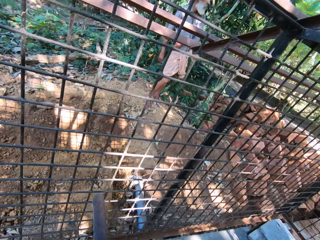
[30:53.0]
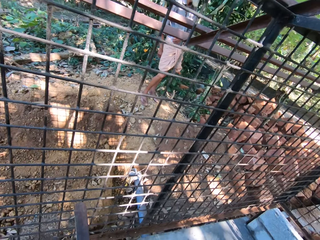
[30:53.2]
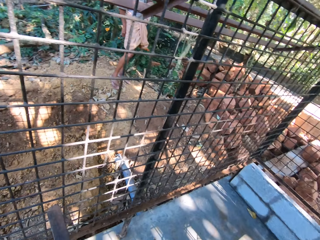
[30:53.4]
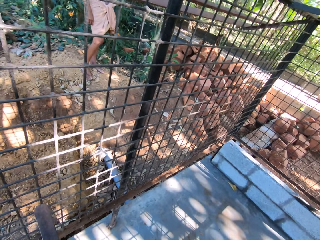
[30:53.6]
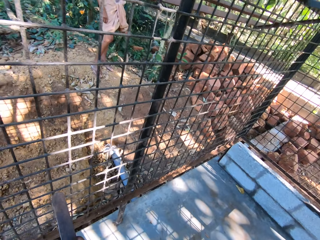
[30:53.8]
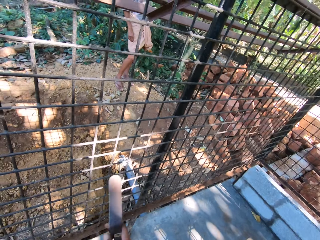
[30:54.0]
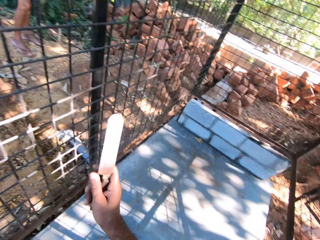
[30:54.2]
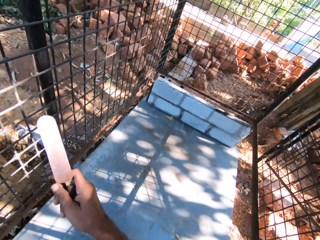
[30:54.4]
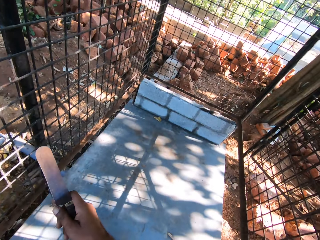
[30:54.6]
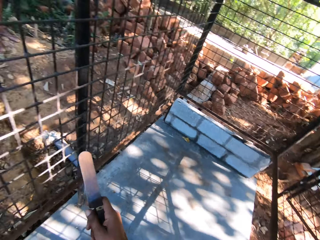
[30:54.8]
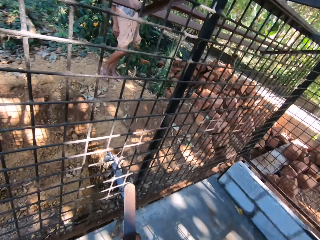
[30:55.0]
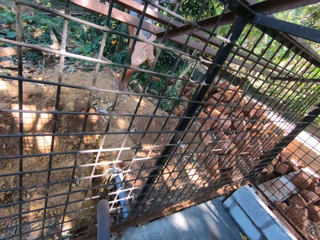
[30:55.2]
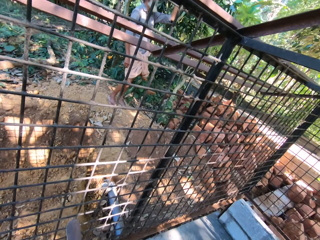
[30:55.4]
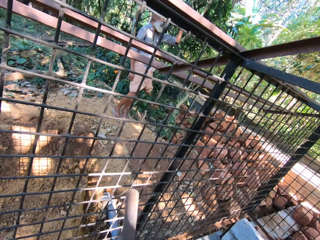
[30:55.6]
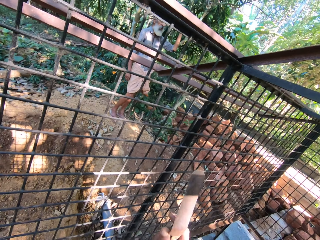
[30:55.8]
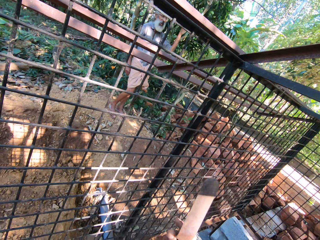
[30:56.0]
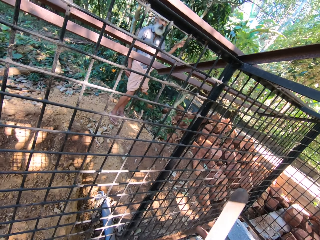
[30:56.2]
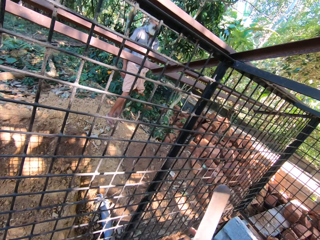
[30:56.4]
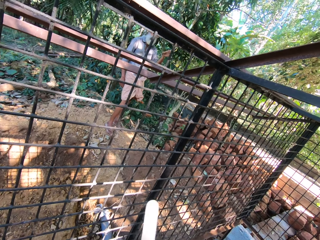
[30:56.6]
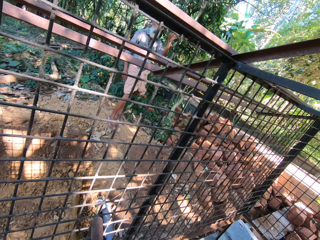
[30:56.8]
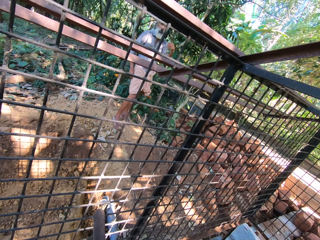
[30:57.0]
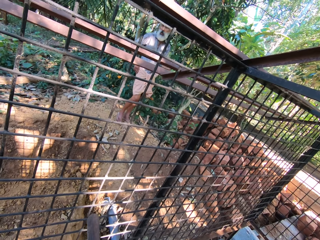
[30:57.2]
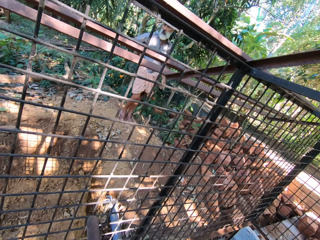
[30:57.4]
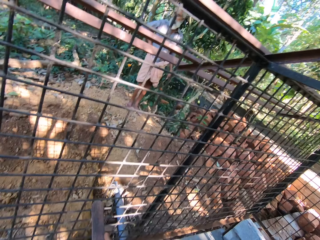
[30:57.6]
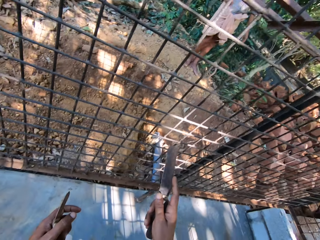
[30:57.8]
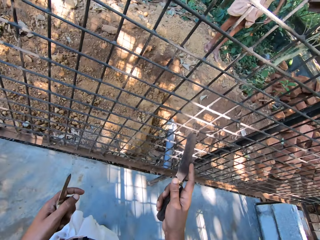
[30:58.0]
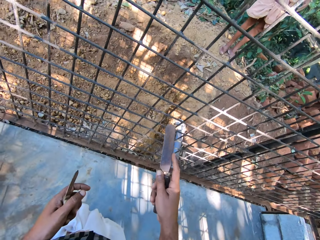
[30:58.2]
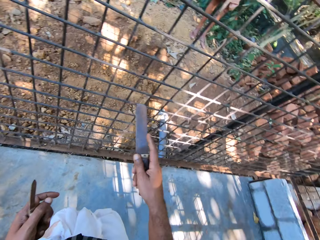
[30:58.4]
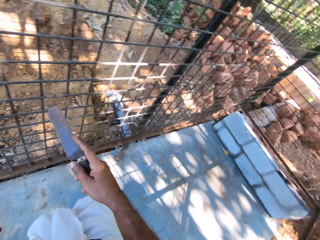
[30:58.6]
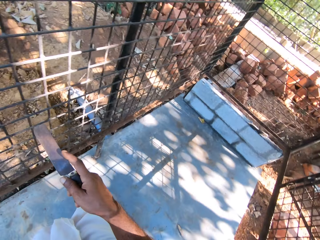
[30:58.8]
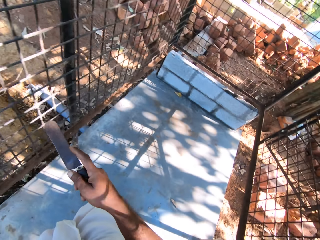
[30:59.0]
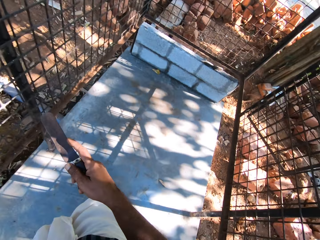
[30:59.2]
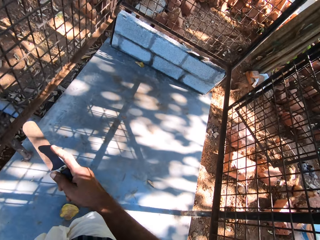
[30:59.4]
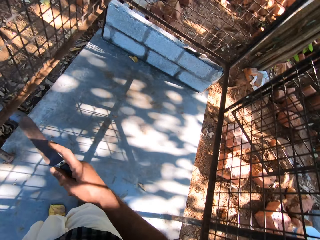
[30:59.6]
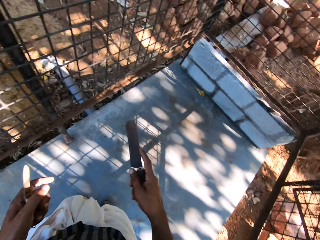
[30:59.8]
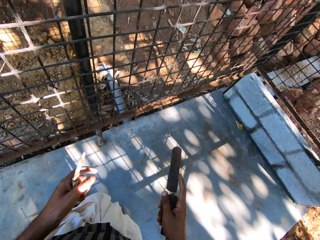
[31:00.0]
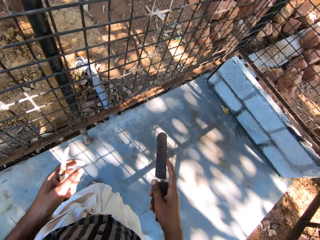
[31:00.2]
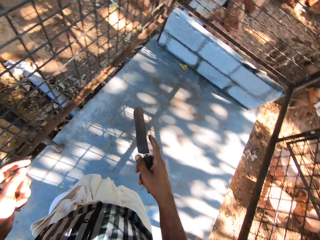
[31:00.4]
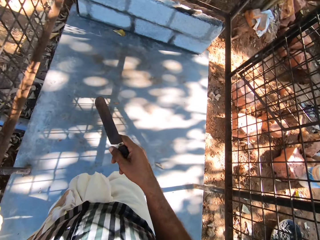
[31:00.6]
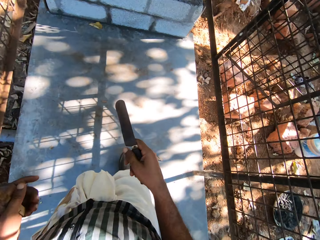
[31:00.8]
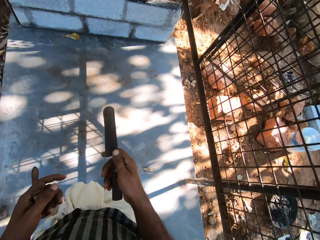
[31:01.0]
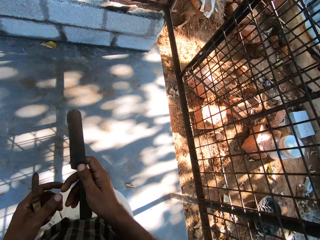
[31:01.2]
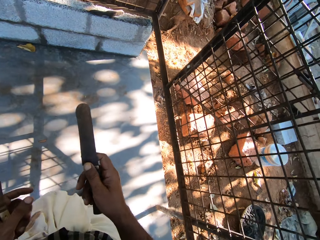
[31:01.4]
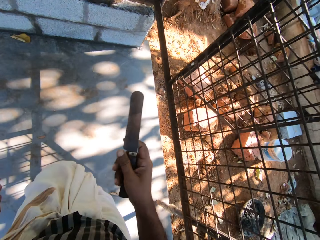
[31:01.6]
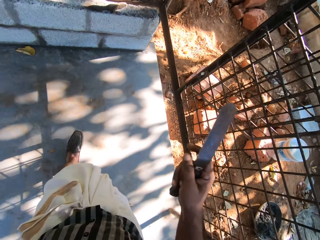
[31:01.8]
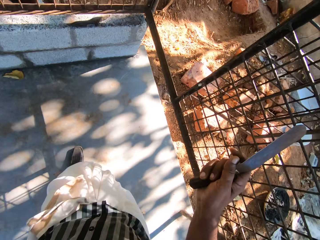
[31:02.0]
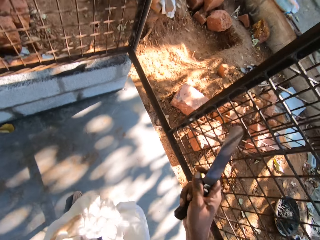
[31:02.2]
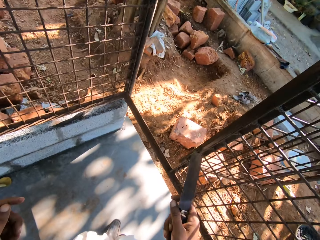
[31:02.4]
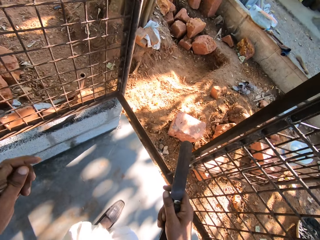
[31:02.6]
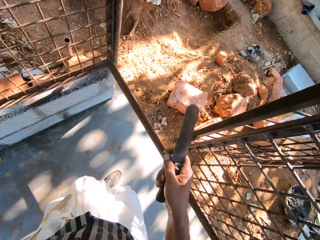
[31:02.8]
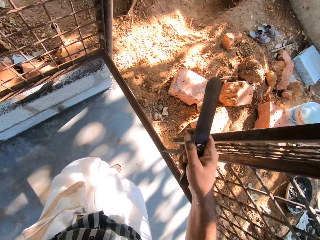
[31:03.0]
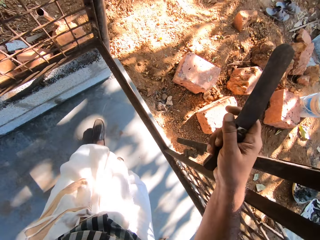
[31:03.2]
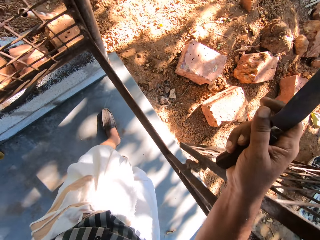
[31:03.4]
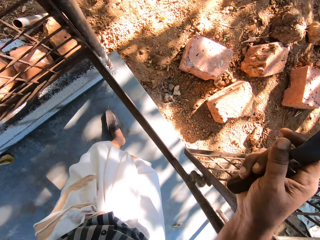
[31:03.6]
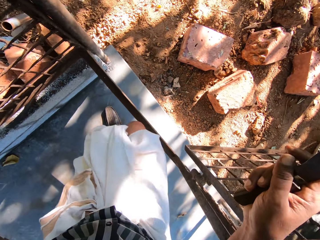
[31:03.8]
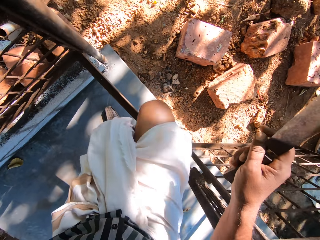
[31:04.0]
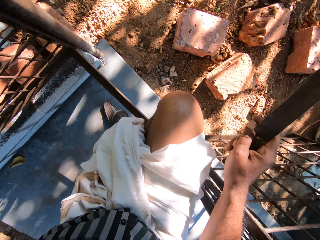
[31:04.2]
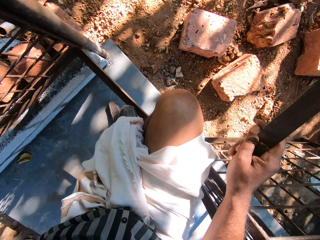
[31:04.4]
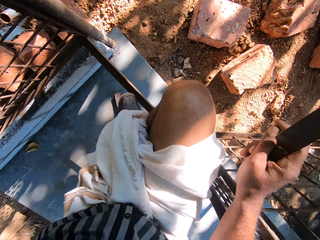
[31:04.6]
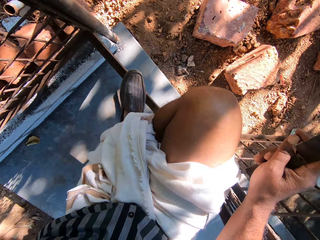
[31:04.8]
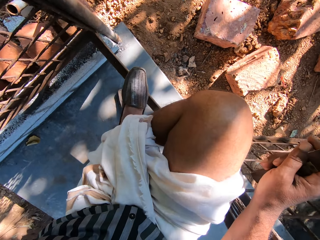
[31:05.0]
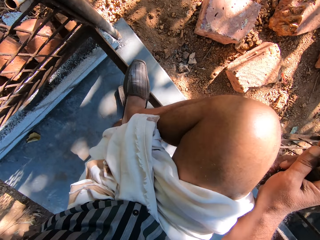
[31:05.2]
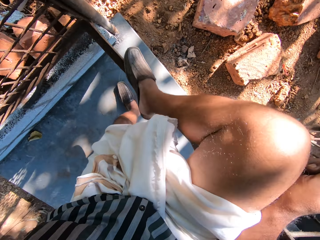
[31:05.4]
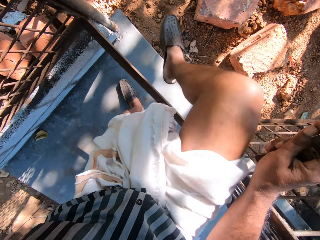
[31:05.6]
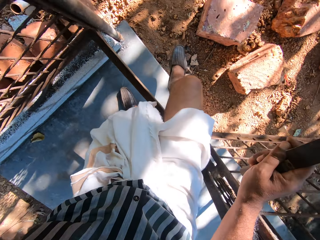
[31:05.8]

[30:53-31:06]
The camera wearer walks out of the room.

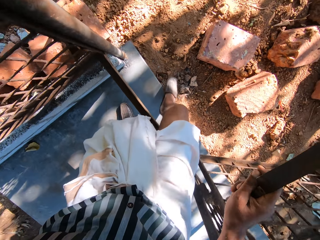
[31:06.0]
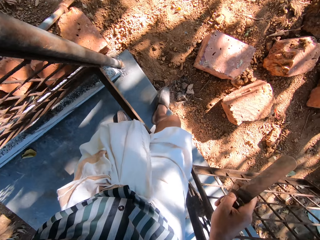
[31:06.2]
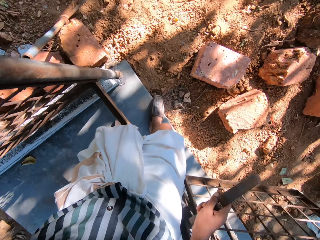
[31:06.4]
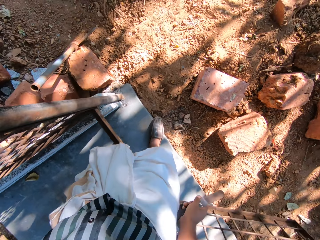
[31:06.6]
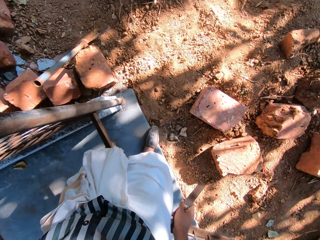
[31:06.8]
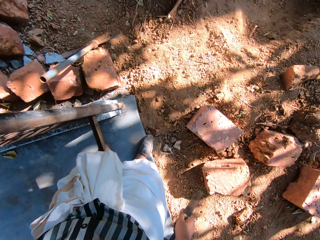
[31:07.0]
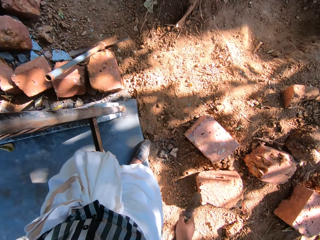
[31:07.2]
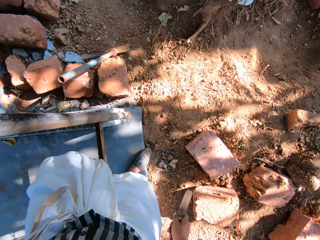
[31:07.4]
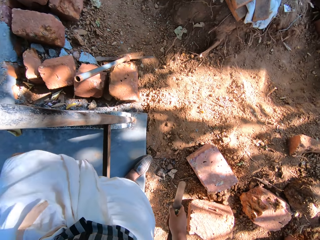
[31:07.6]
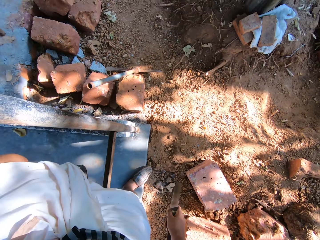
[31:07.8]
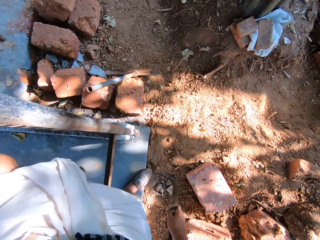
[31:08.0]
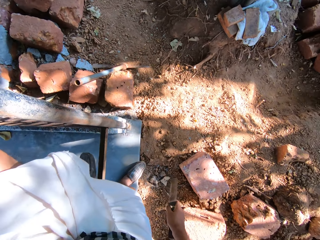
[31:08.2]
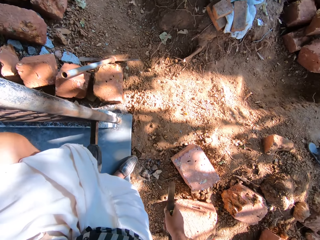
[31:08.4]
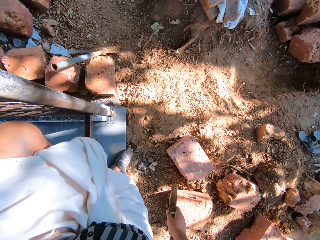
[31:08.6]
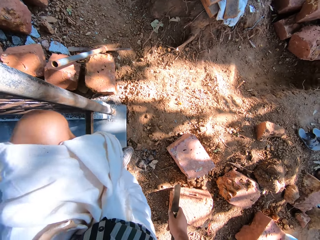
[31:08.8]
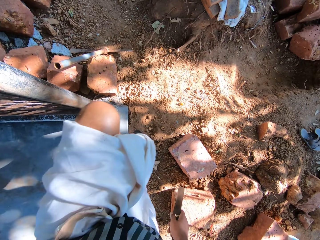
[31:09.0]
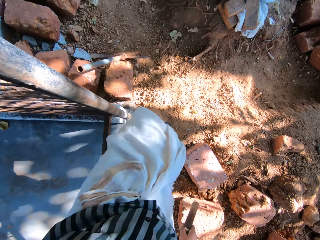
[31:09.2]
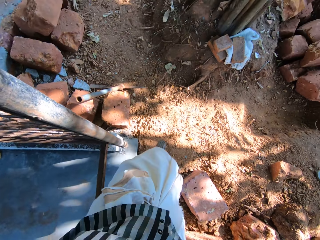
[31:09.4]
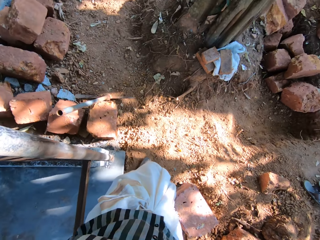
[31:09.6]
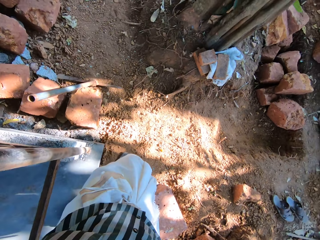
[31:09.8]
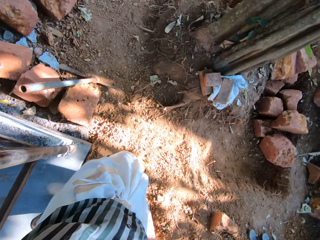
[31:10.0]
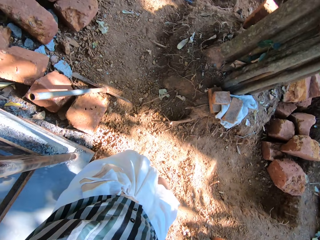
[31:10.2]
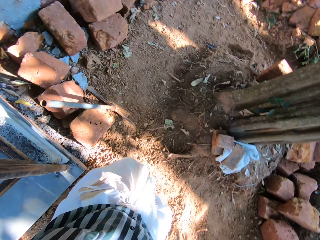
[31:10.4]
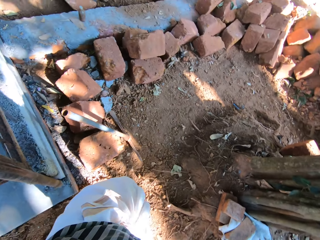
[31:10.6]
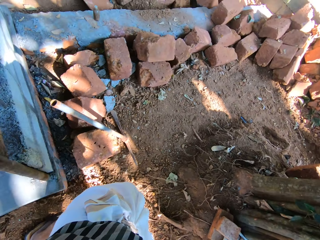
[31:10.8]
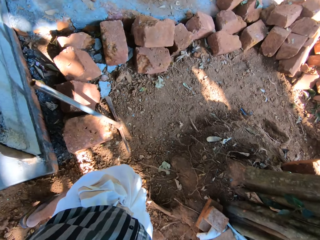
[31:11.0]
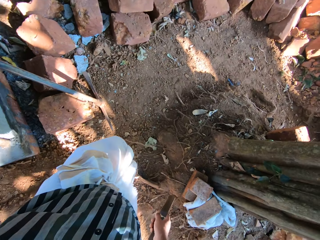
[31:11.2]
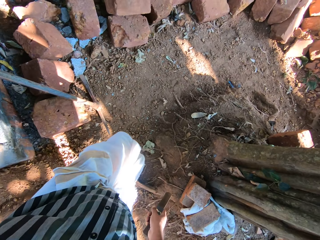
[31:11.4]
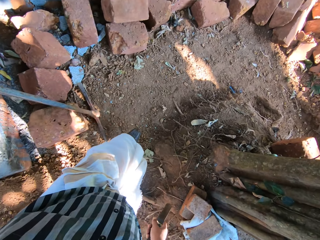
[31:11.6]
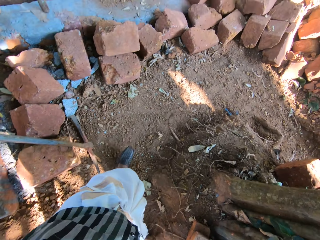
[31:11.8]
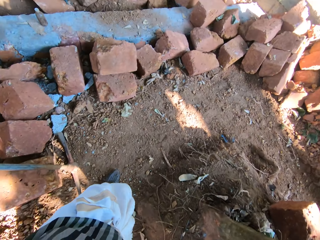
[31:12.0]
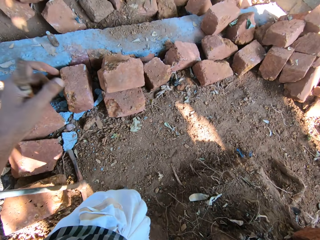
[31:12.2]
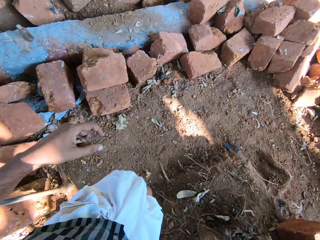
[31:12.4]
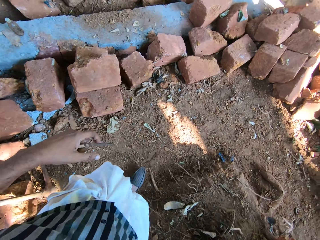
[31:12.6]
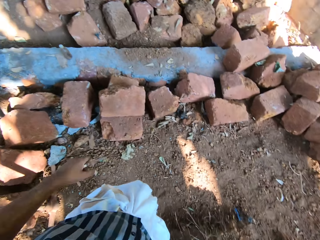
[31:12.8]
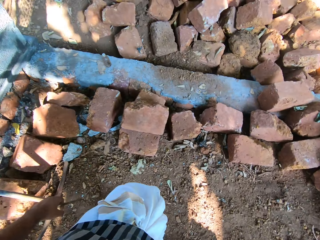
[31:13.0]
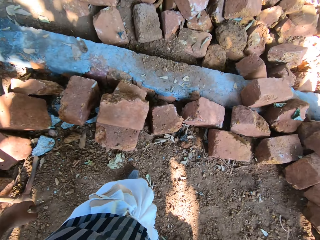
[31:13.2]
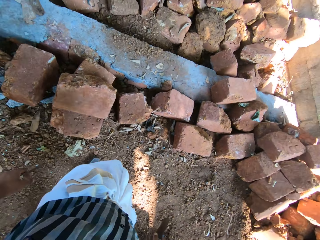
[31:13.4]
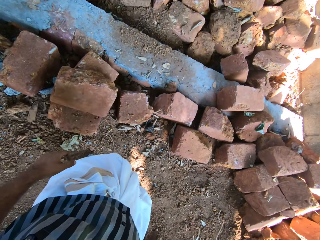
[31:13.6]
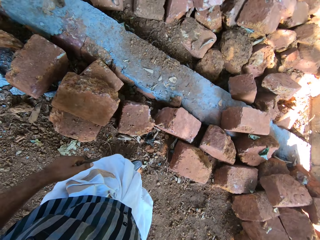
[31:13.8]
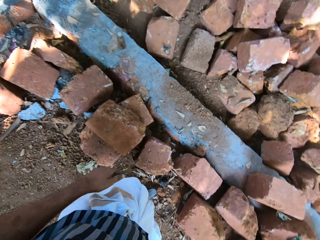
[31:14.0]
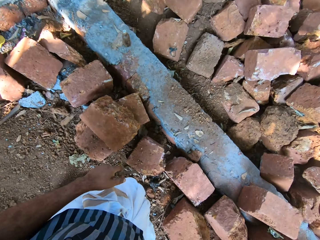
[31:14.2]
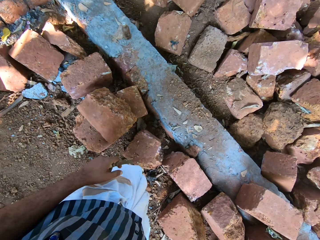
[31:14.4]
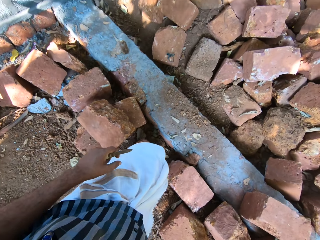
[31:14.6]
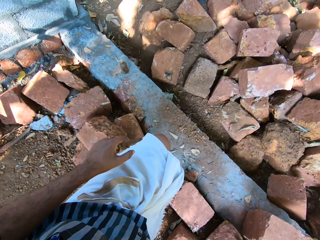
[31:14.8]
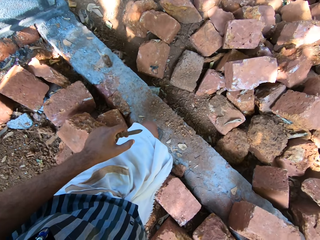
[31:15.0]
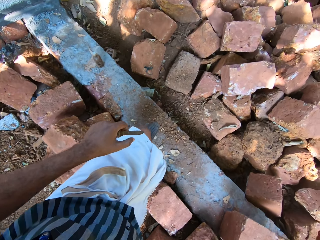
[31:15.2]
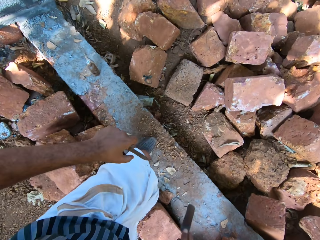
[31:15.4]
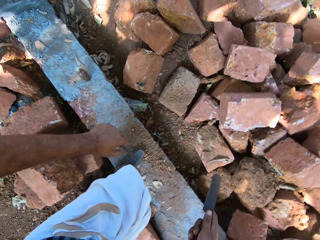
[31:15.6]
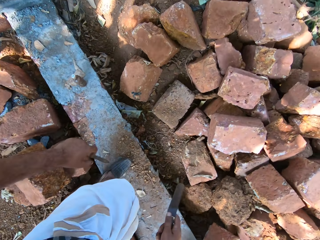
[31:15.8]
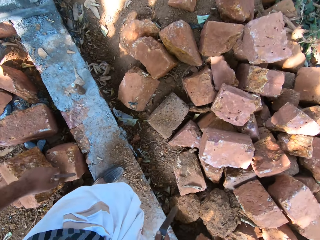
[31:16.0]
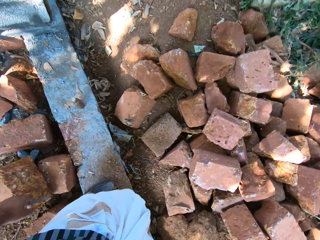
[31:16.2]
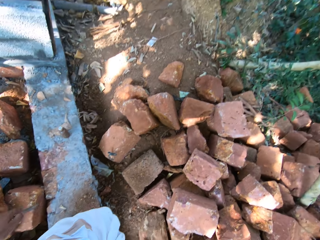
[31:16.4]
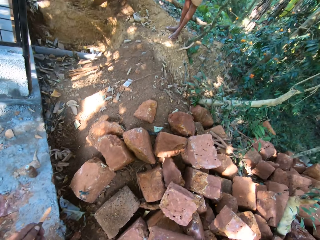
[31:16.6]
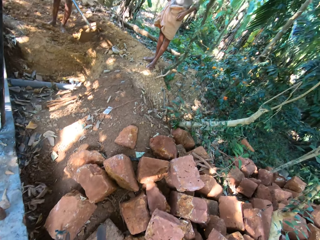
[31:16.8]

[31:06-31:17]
The camera wearer converses with a man.
